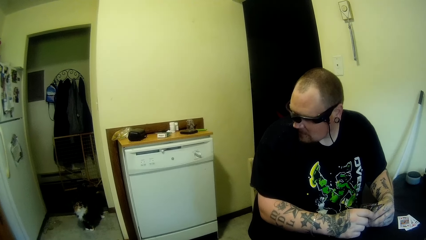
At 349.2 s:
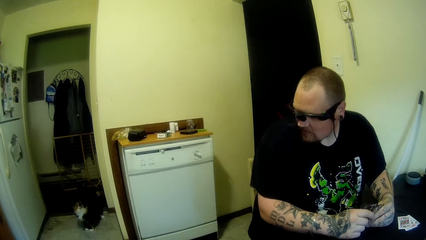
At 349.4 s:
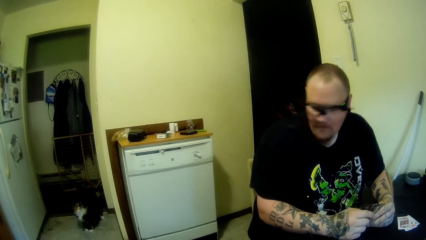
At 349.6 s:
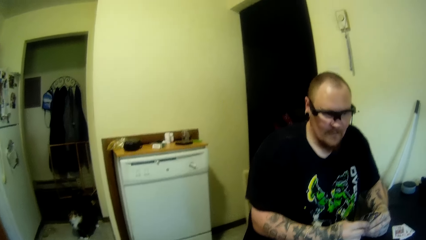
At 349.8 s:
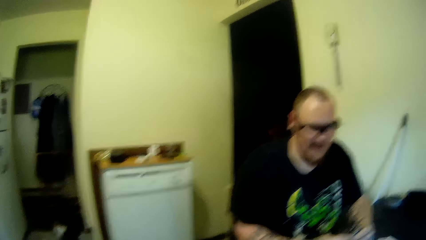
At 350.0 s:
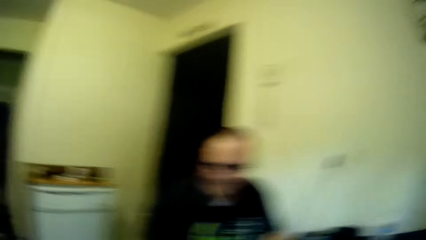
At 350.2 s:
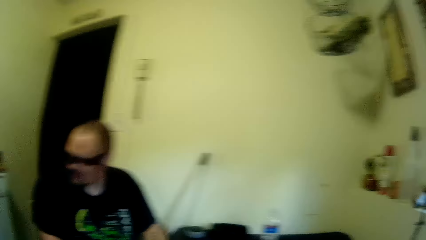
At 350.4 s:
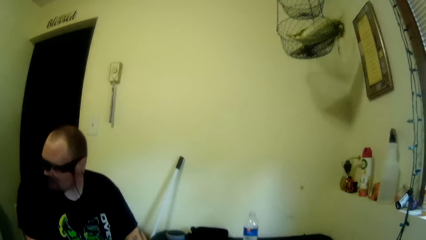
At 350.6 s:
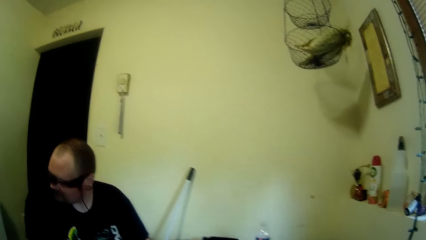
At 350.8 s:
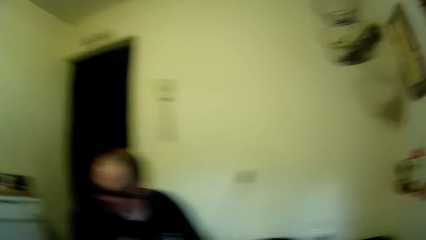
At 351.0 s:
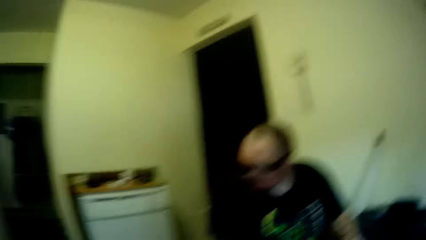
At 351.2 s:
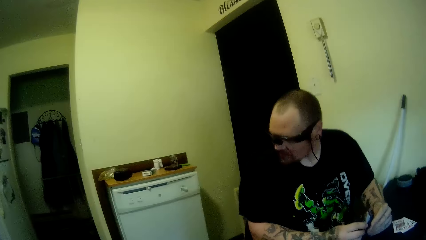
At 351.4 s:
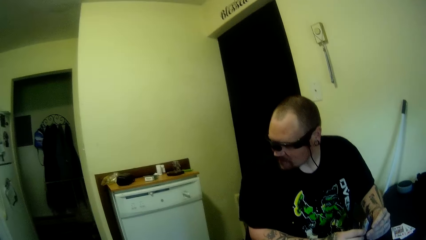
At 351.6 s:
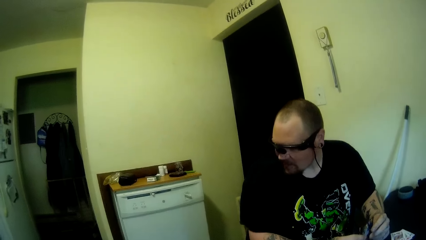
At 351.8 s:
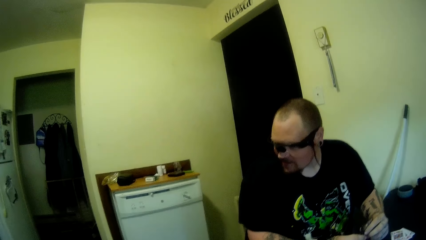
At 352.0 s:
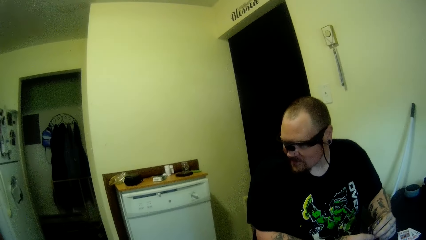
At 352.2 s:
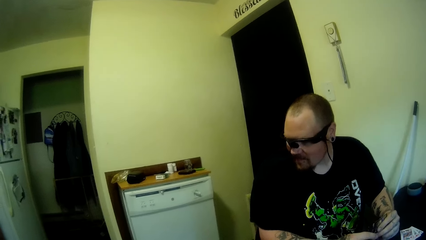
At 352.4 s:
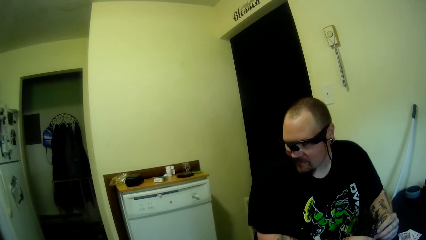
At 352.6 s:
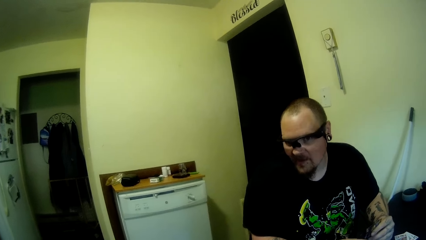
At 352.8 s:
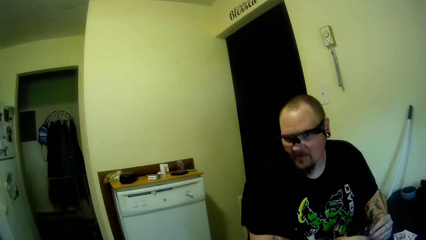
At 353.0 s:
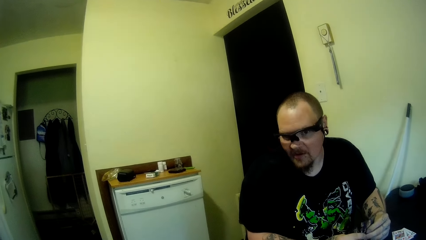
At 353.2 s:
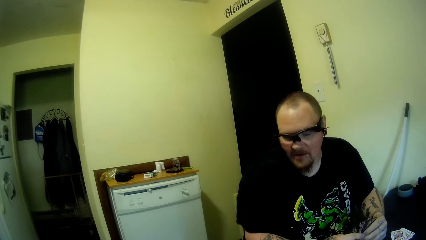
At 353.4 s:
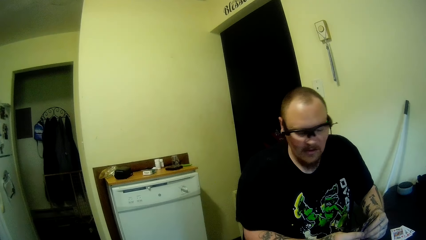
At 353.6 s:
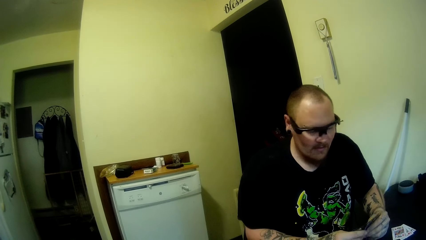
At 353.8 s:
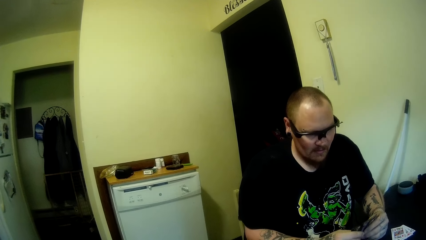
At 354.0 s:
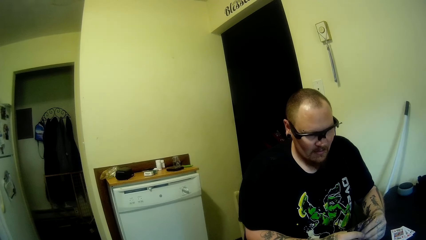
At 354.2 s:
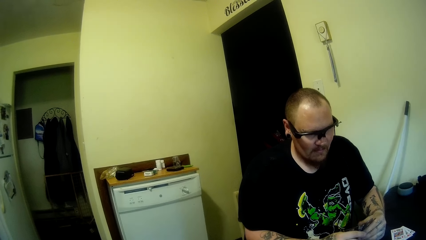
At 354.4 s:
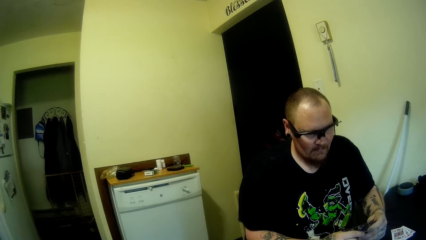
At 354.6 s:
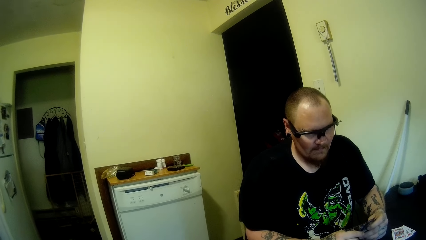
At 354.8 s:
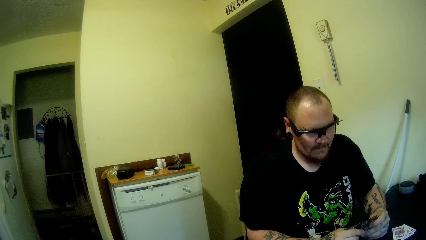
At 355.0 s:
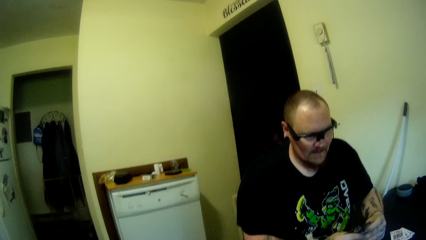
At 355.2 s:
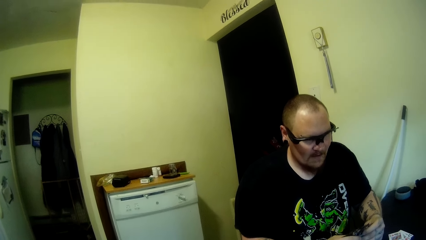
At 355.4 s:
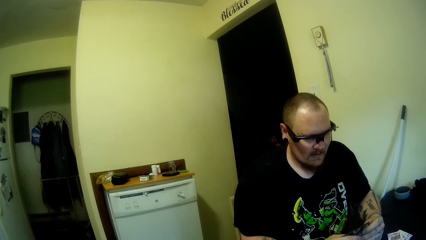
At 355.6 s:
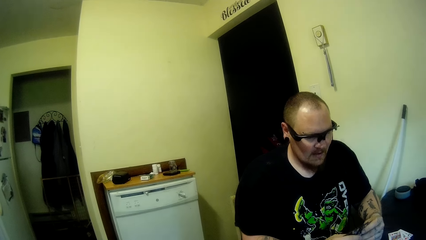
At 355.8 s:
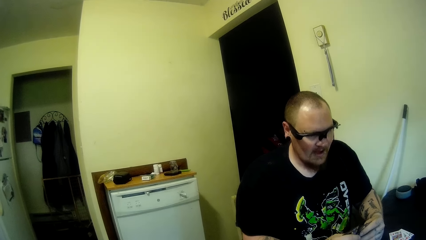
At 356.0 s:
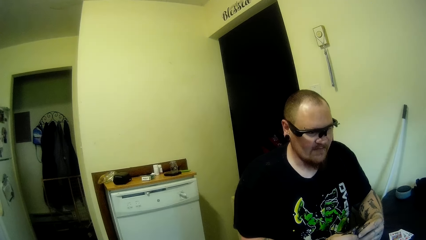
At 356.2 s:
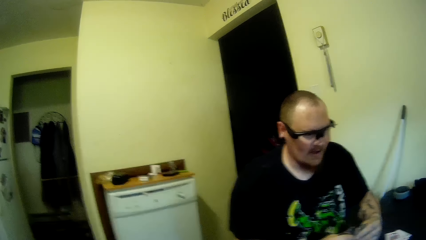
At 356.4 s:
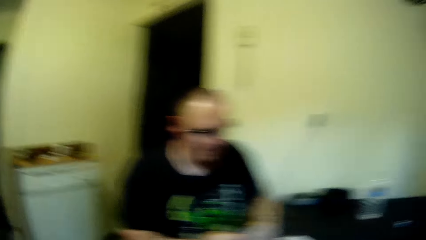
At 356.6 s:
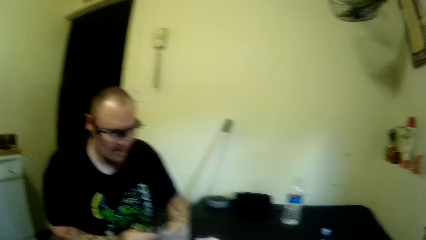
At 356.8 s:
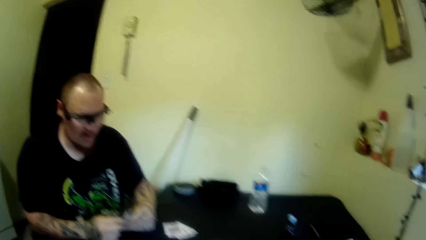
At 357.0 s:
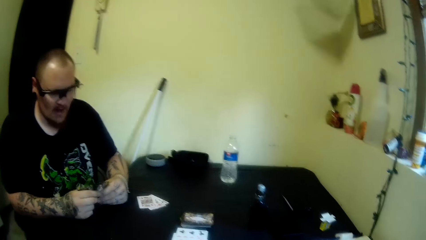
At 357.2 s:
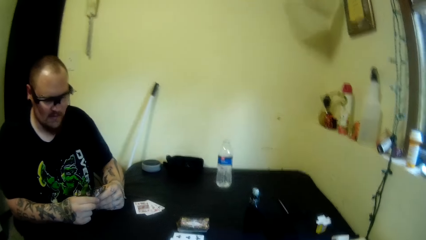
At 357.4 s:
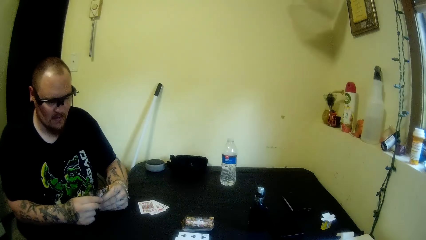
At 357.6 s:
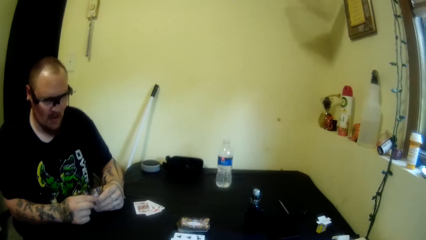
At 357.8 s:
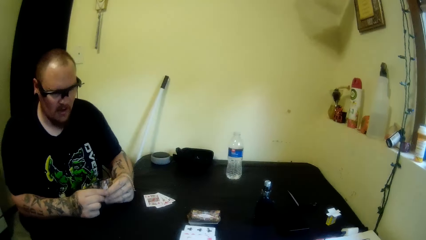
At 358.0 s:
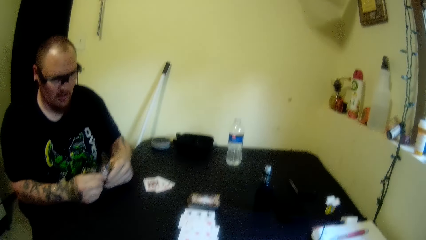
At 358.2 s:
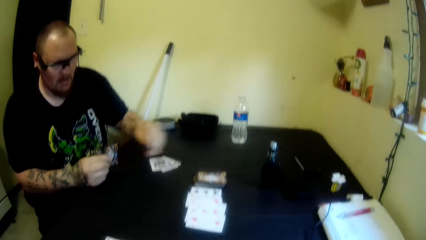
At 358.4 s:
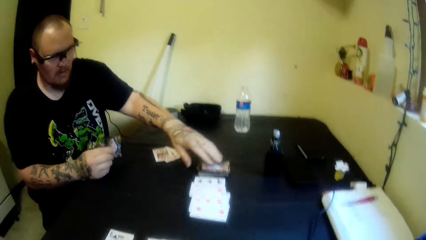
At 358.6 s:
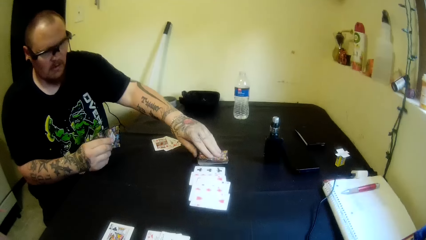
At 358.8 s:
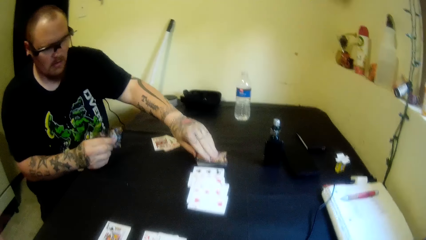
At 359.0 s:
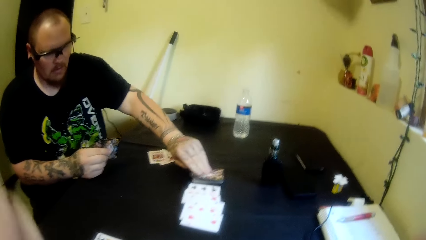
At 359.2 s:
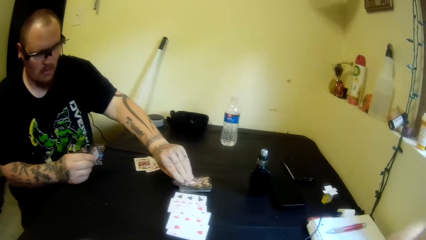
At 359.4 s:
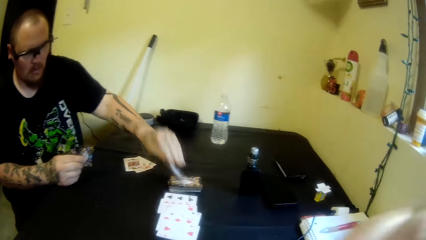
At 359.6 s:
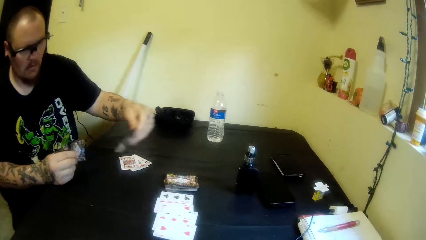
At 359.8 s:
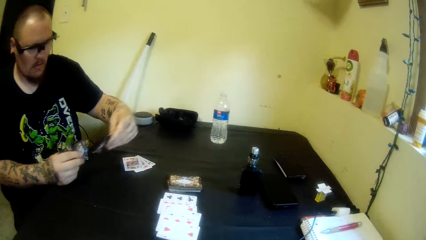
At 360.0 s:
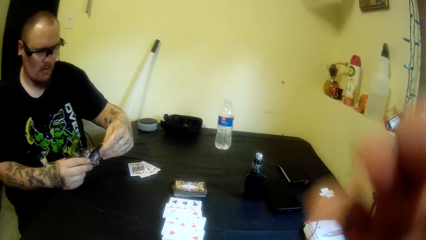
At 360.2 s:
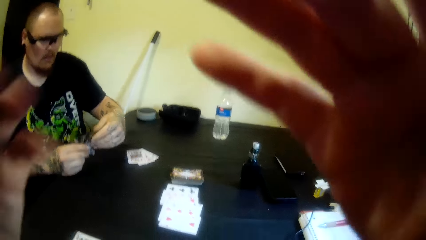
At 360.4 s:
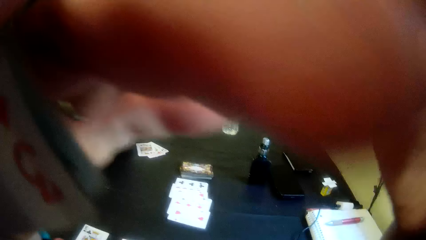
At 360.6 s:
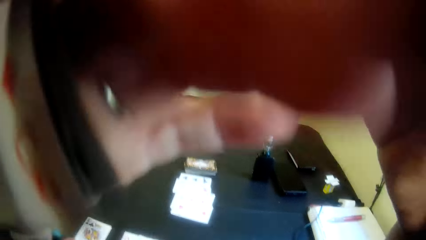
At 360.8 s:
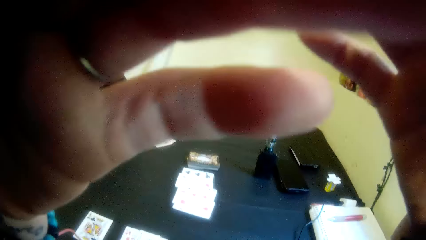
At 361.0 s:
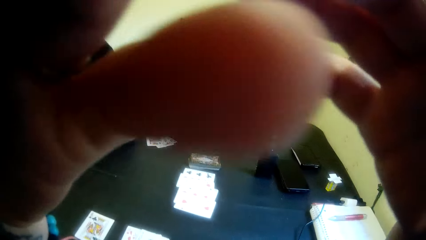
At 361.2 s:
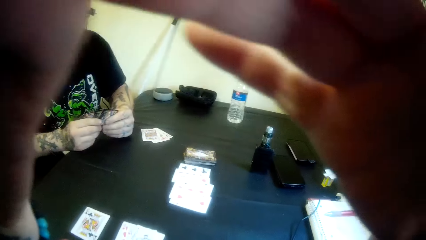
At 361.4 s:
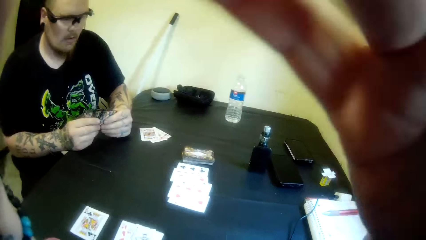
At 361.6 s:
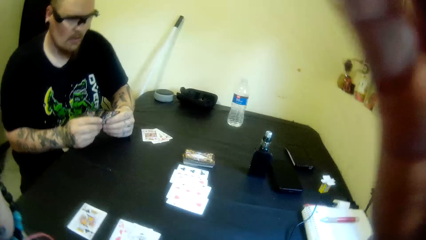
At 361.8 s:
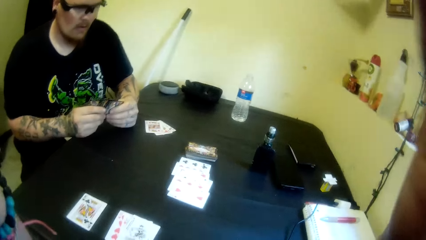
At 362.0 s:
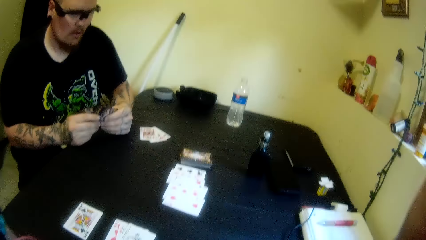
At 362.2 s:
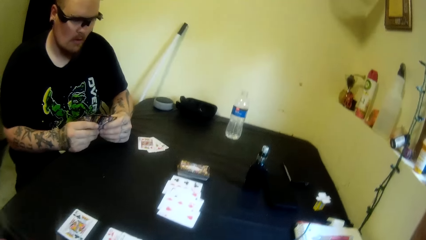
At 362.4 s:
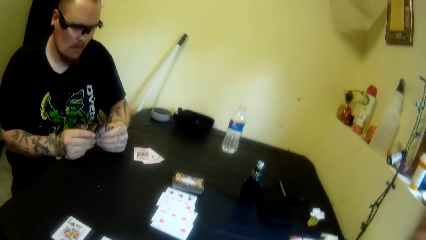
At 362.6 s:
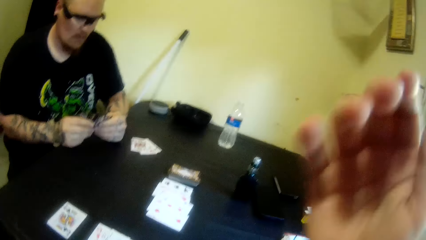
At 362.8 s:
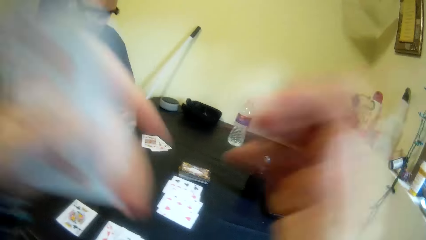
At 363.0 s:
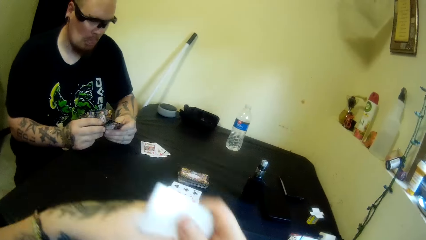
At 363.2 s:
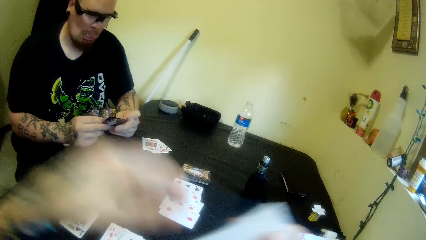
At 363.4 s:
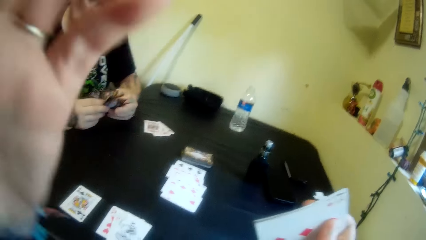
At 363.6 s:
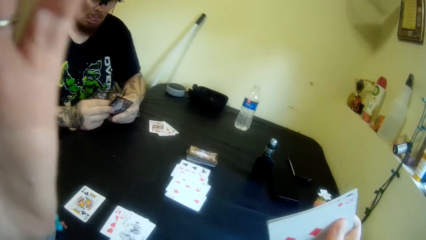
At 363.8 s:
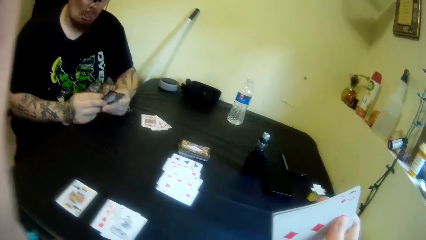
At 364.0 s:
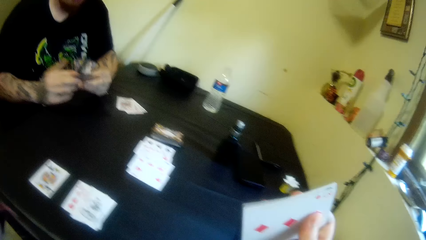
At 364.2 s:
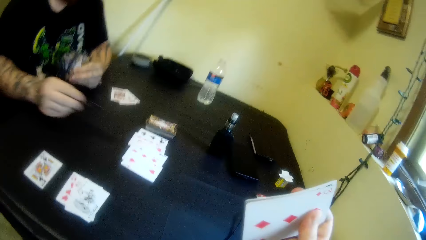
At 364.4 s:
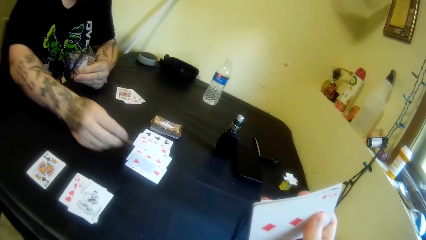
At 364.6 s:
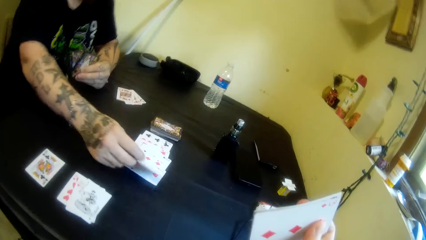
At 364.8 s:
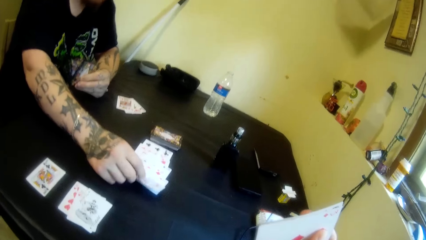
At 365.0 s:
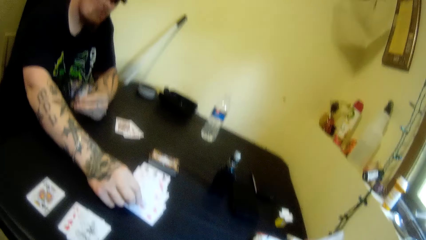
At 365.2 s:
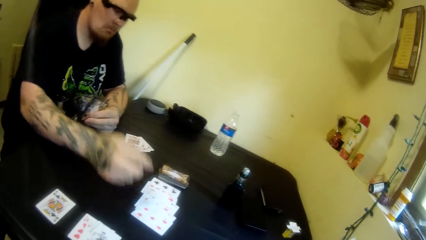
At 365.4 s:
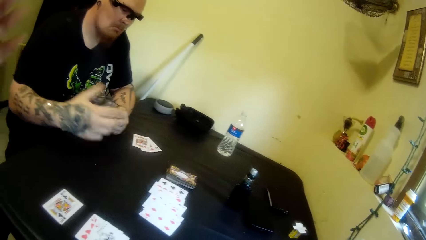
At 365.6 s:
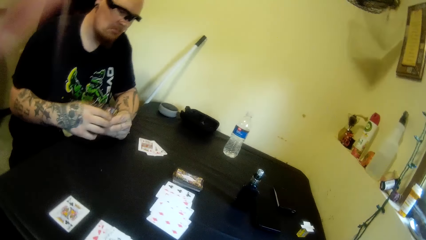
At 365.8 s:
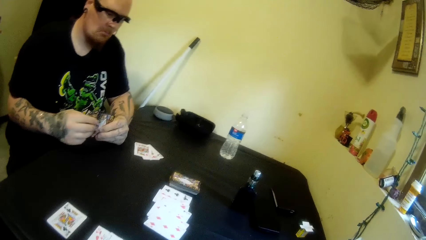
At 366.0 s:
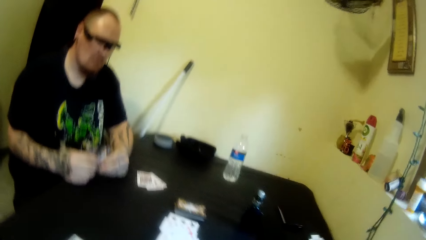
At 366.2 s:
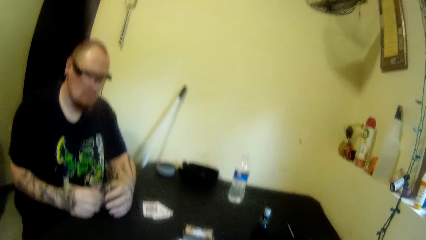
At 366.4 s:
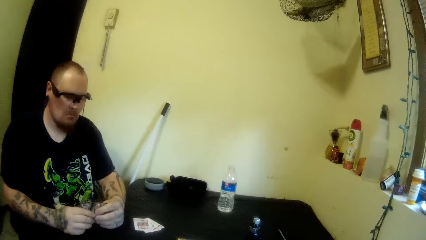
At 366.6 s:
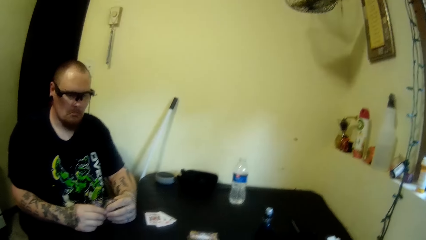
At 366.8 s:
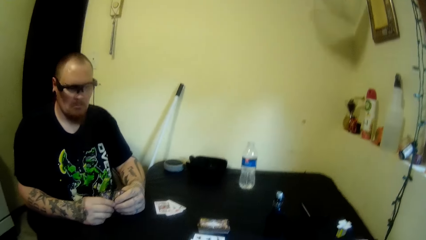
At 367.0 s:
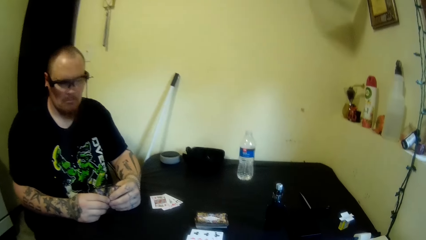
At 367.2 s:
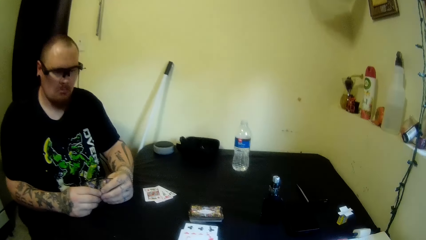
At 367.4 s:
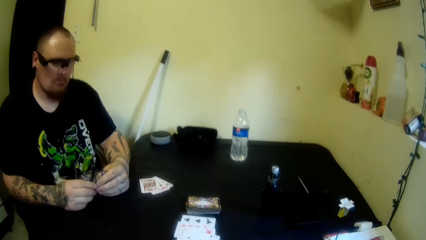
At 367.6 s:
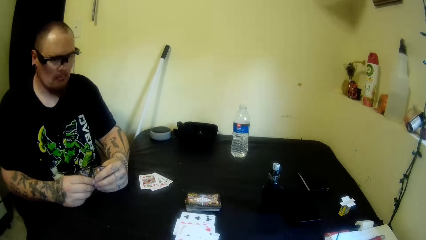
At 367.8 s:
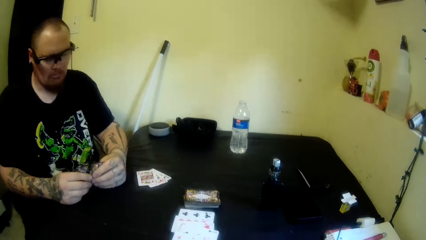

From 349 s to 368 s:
The man stares at the cards in his hands. He picks another card from the table with his left hand. The camera wearer adjusts the camera on his head. He passes his cards from his left hand to his right hand. He touches his face with his left hand. He adjusts the camera on his head. The man drops a card on the table with his right hand. The camera wearer adjusts the camera on his head again.
